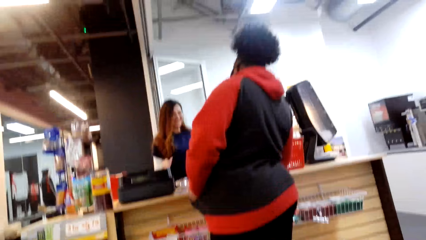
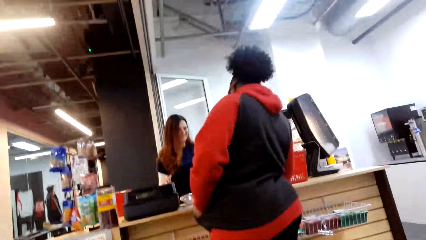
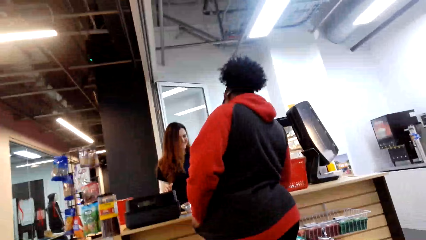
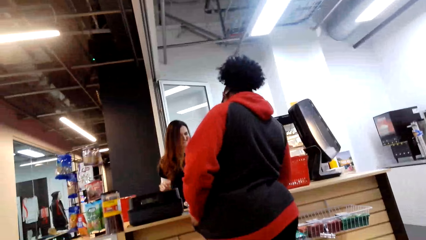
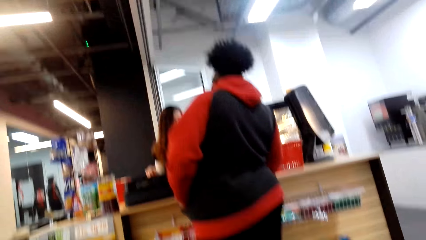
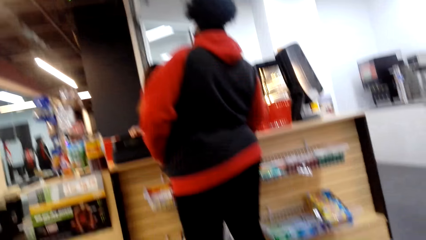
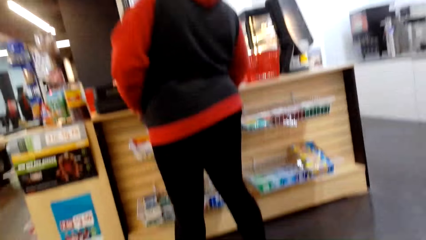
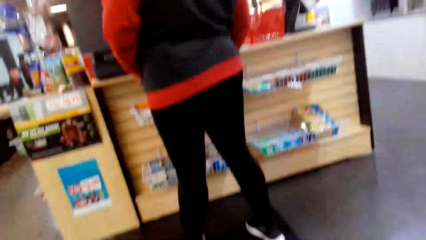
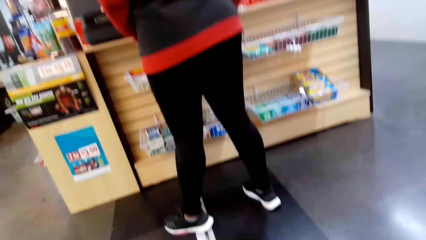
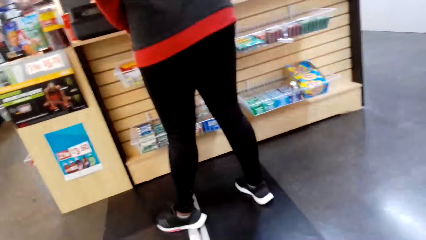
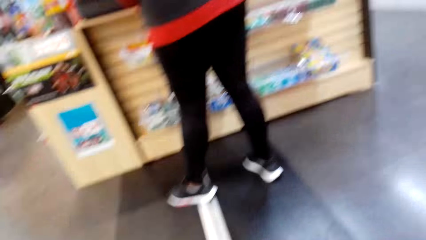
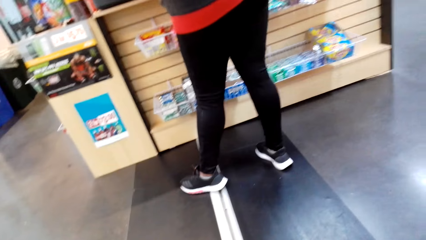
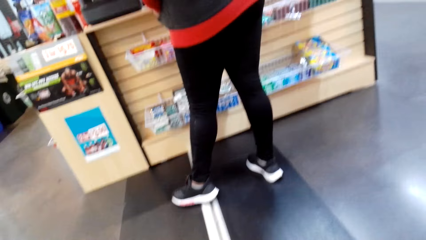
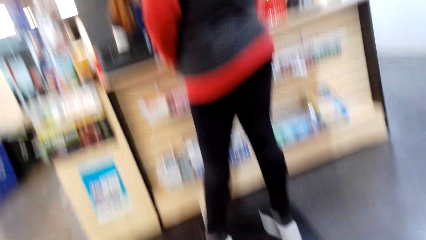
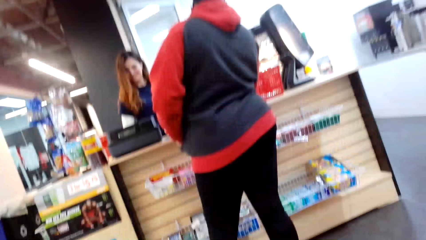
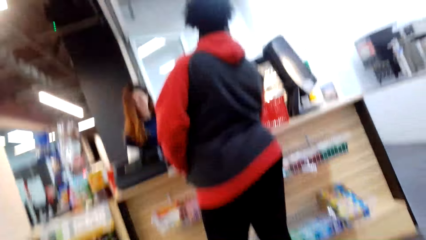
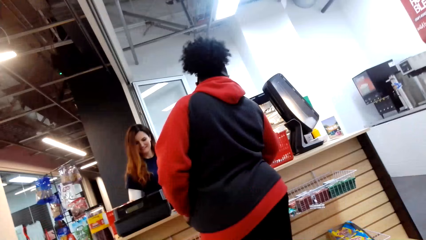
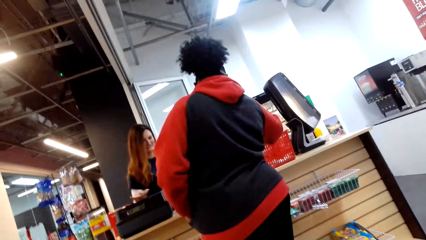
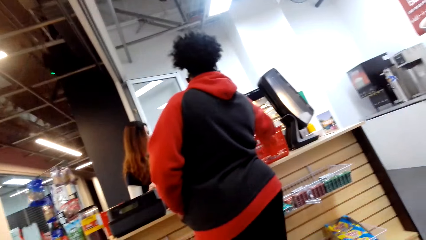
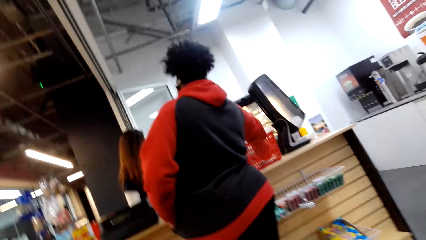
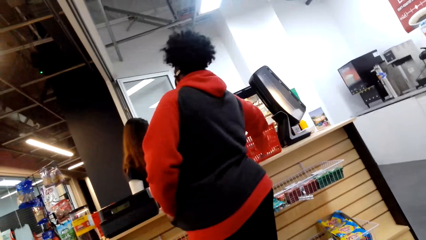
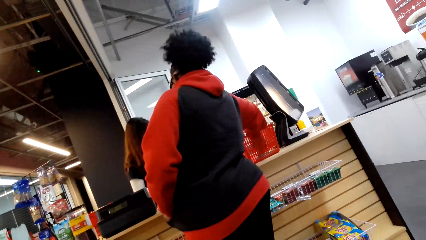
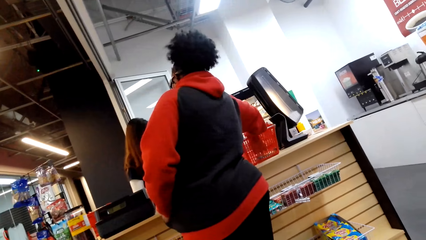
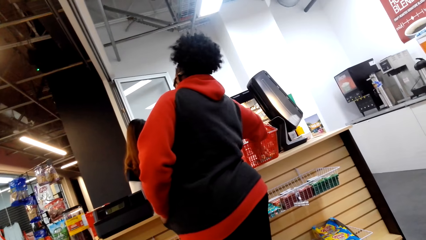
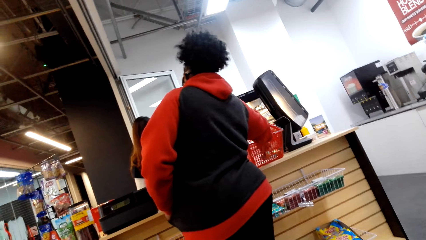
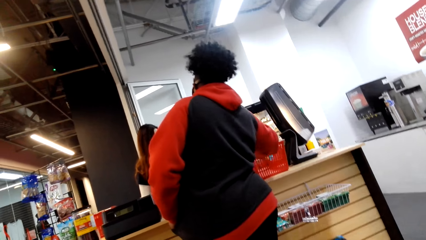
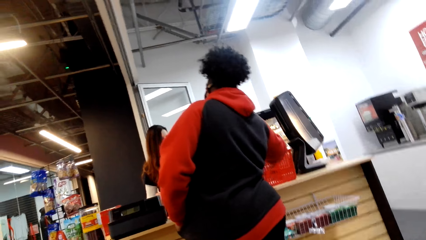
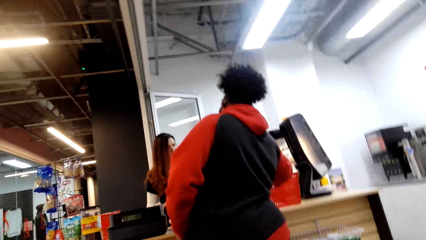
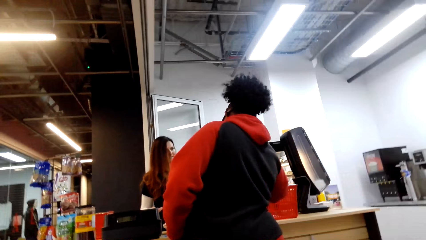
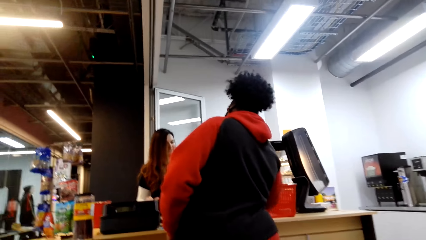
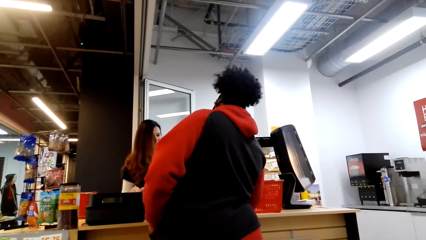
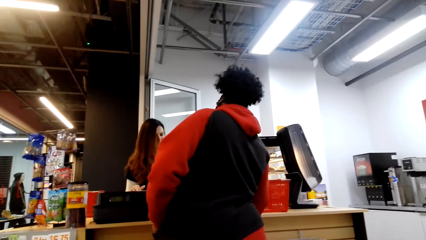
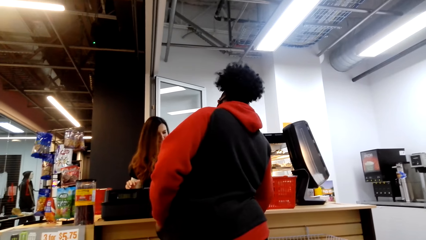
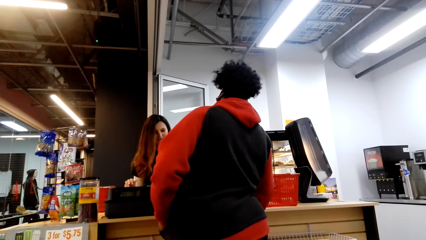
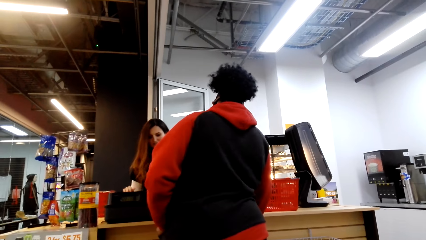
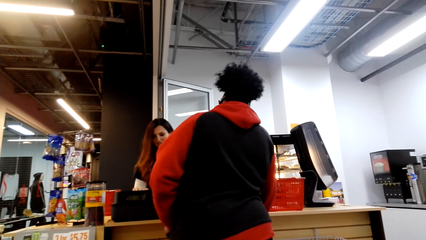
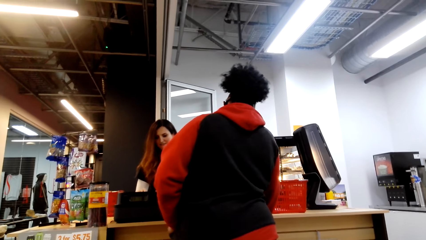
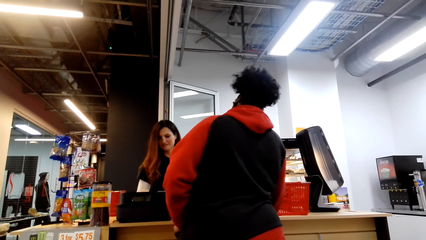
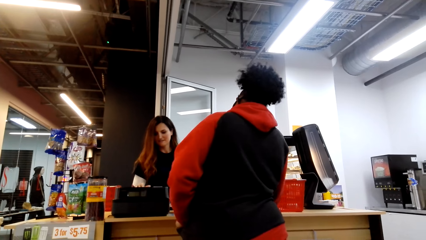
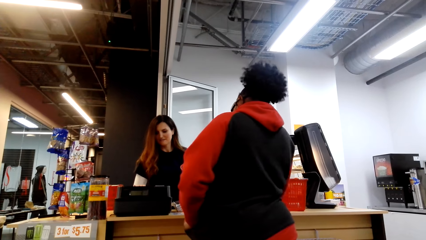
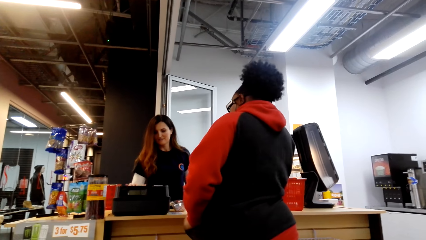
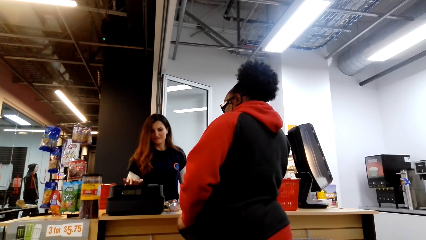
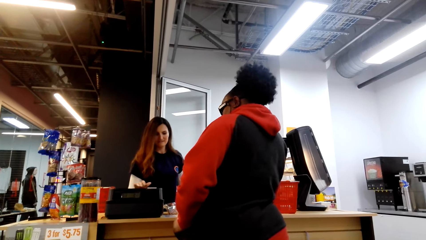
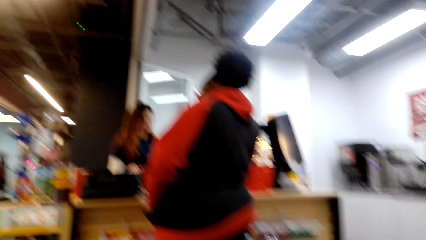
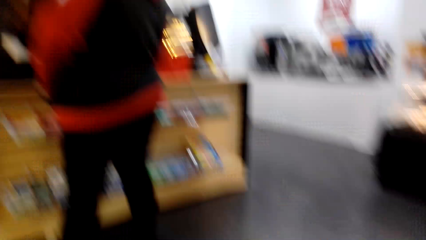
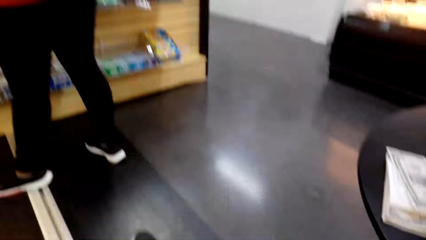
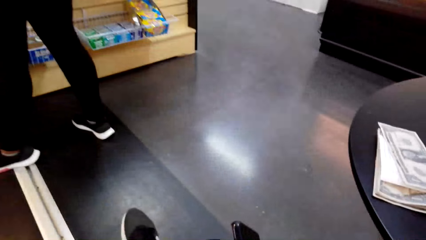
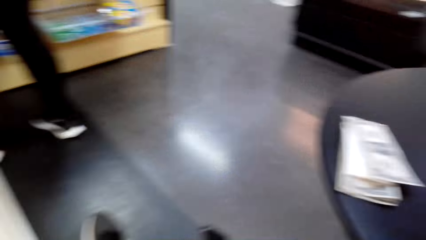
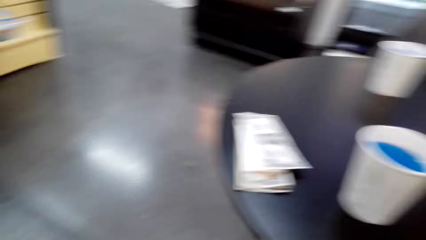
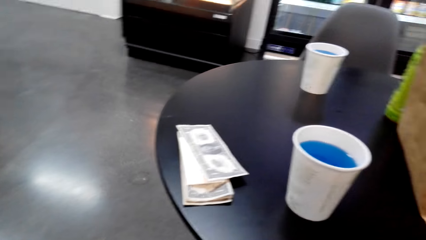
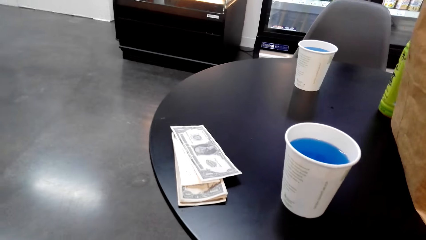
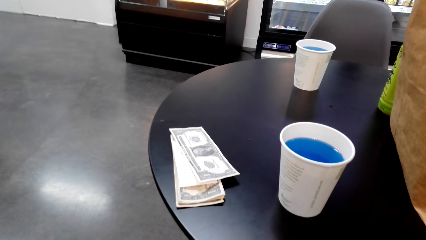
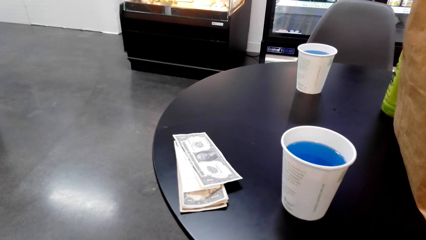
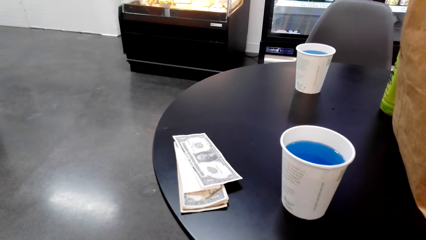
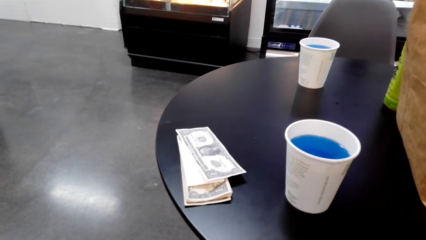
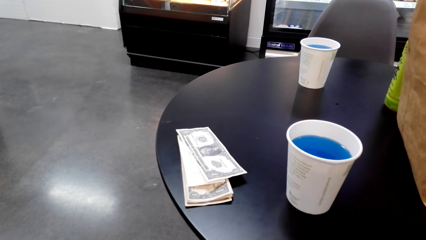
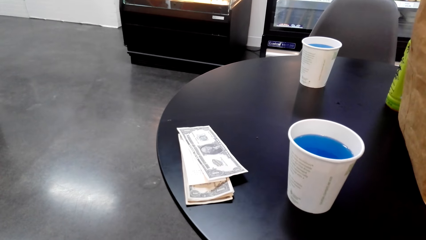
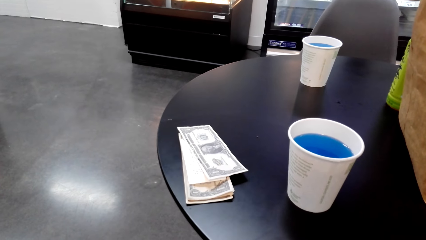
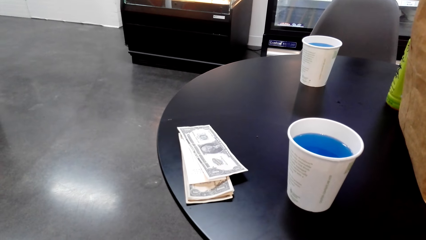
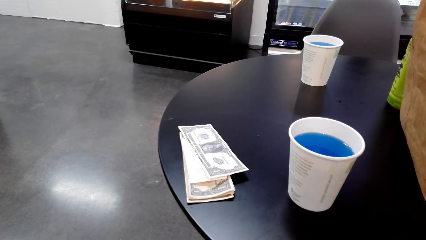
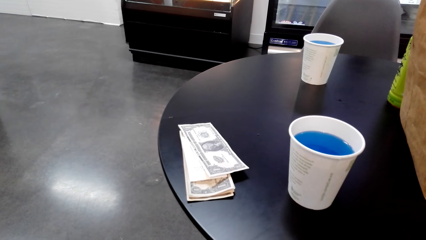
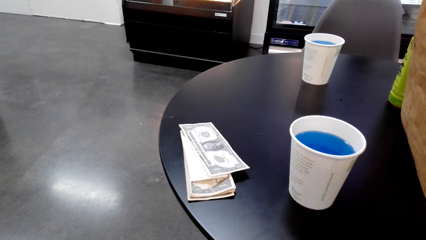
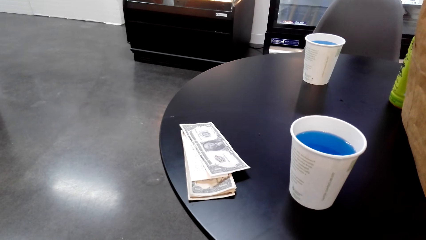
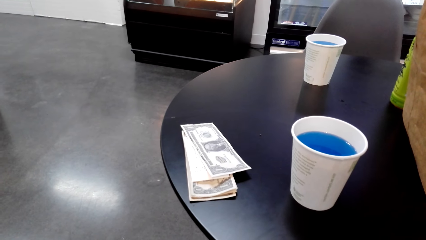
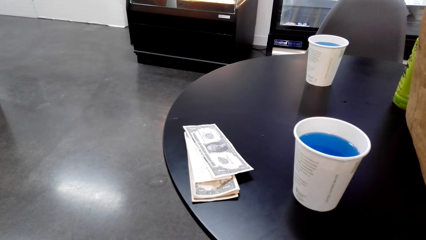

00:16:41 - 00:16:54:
A woman puts her hand on the shopping basket. Another woman dials the cash register. The camera wearer looks around.

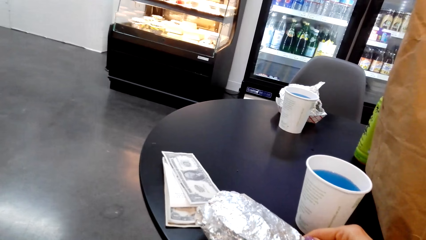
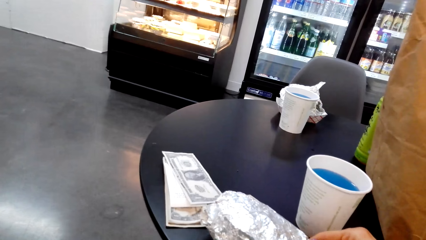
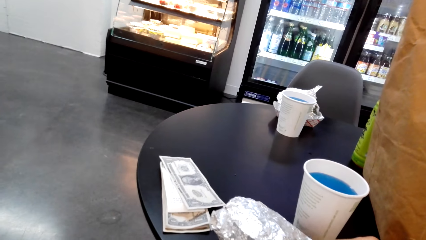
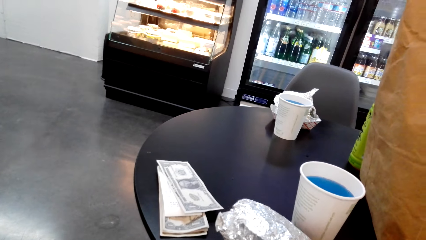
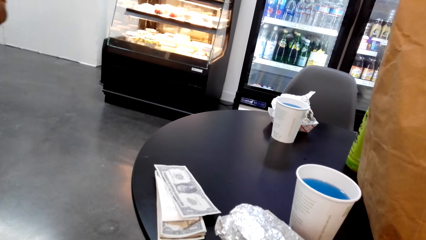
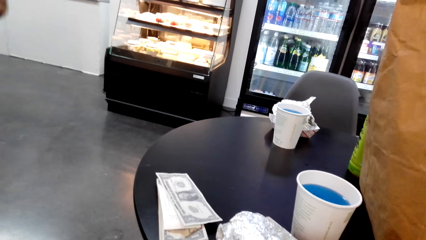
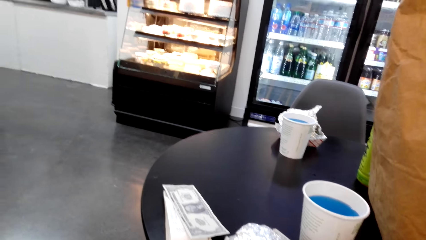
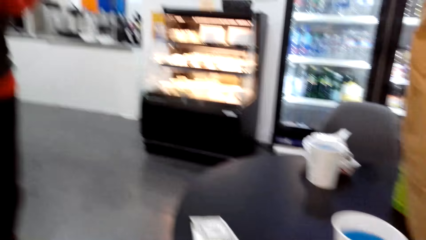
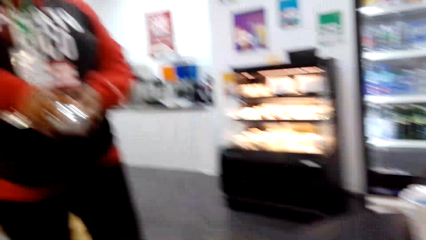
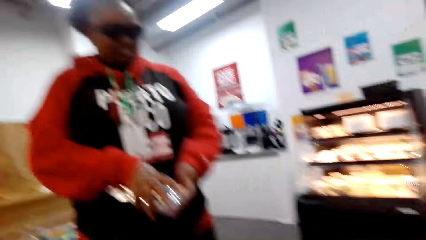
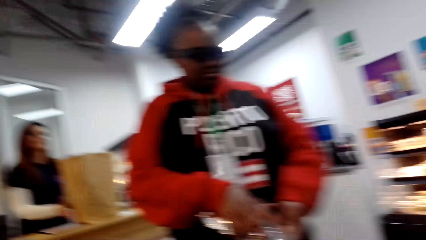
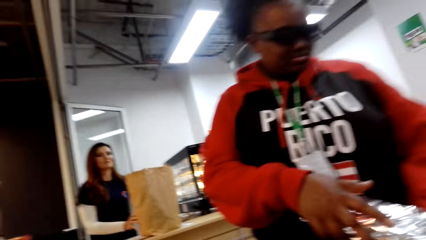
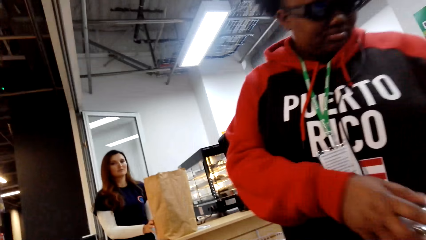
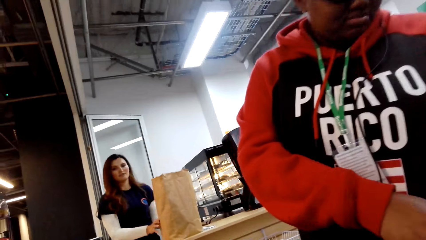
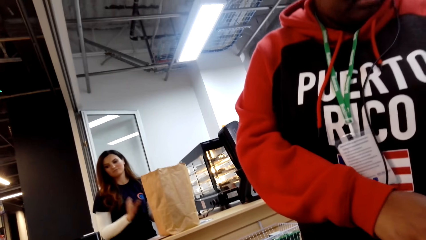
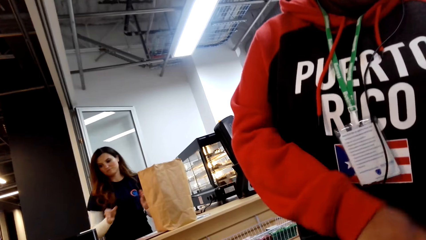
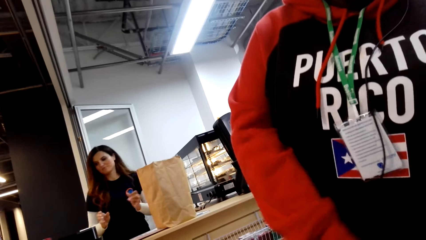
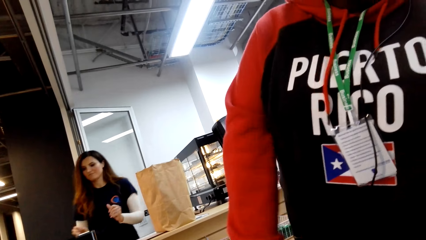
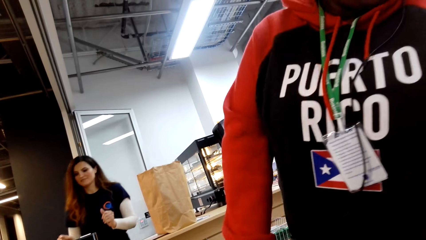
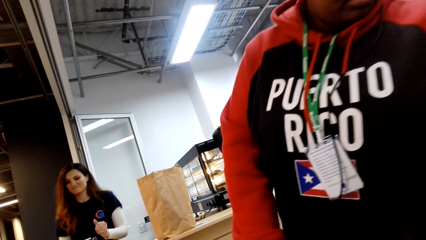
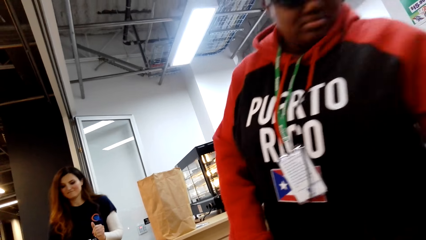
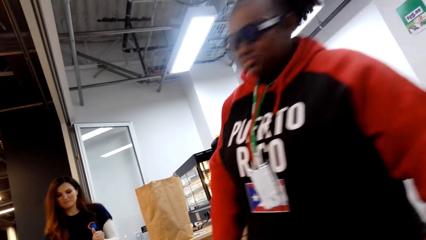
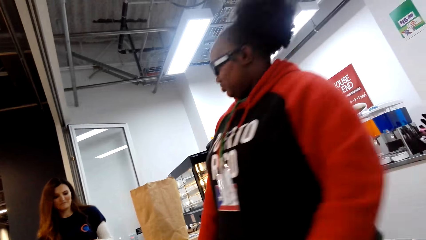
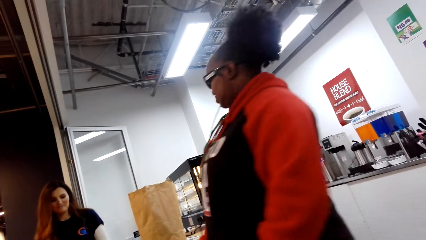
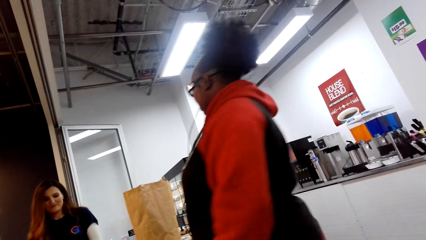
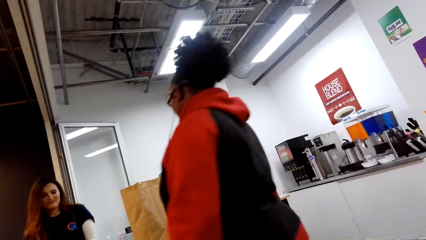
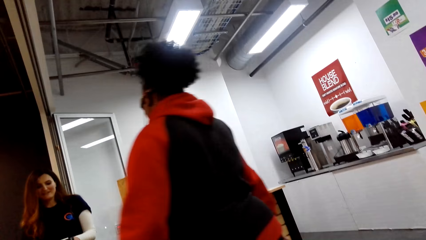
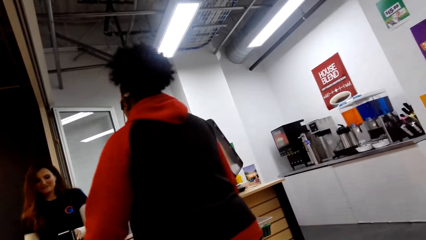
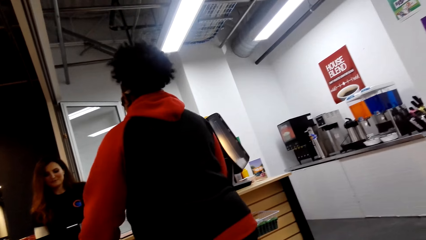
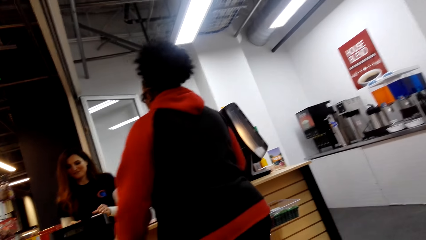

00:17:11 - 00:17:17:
The camera wearer pulls the aluminium foil. A woman holds the aluminium foil. The woman walks to the camera wearer and walks to the counter.
